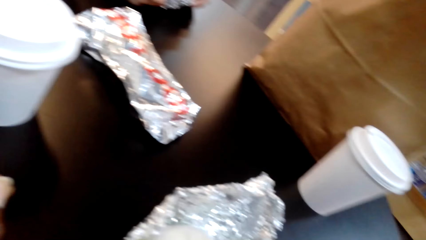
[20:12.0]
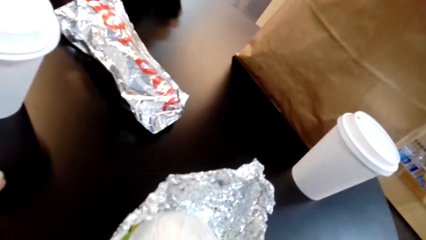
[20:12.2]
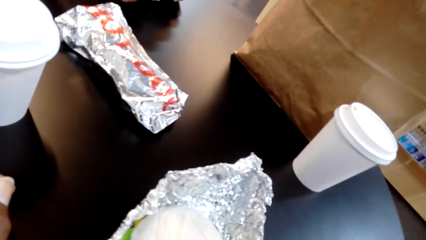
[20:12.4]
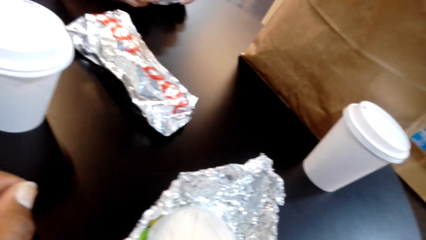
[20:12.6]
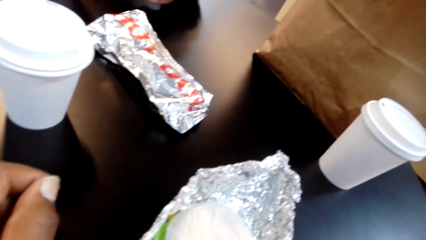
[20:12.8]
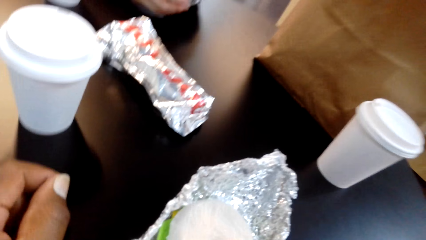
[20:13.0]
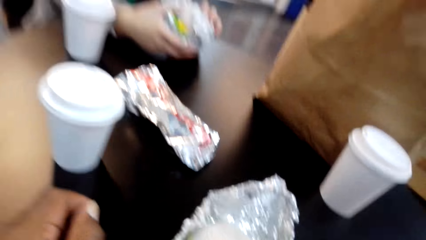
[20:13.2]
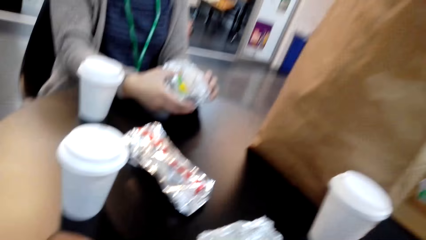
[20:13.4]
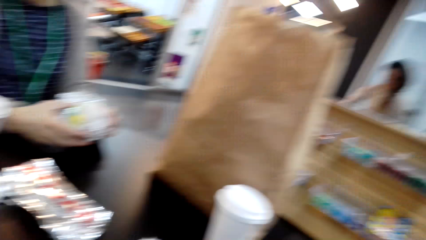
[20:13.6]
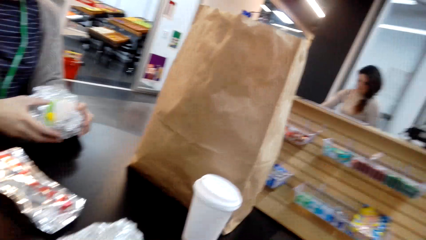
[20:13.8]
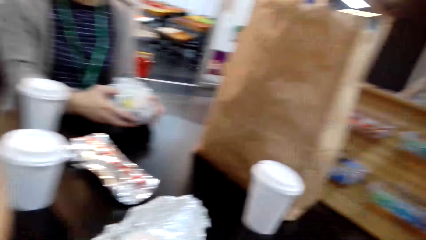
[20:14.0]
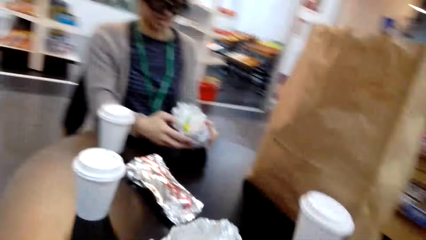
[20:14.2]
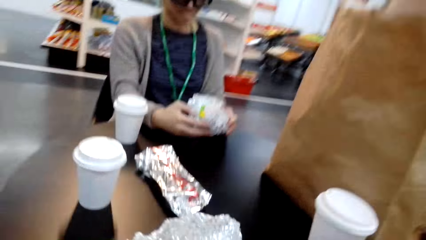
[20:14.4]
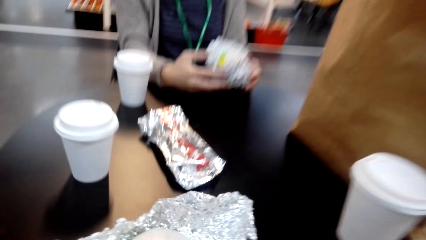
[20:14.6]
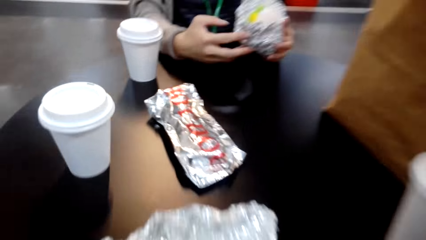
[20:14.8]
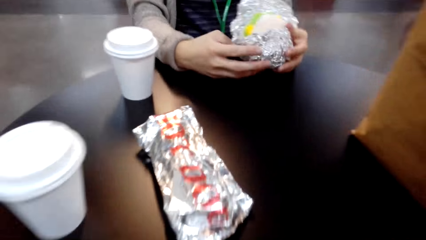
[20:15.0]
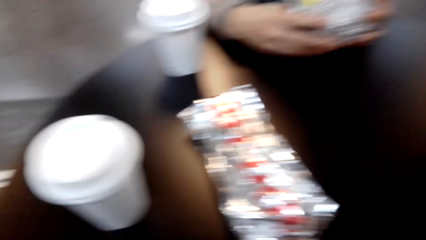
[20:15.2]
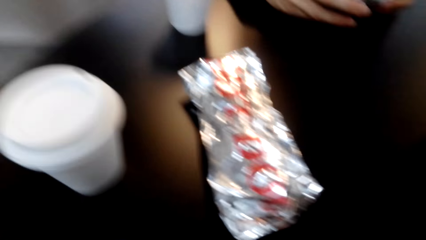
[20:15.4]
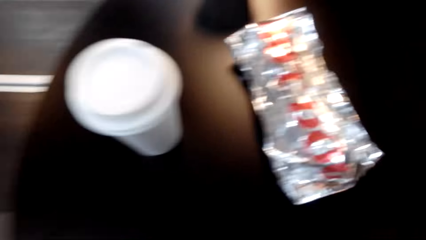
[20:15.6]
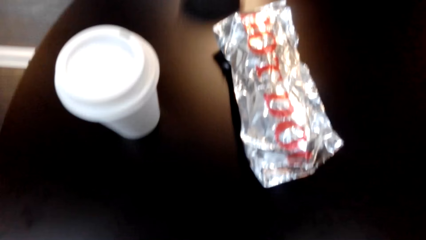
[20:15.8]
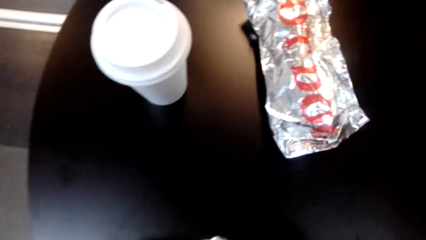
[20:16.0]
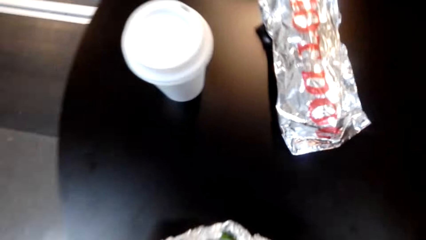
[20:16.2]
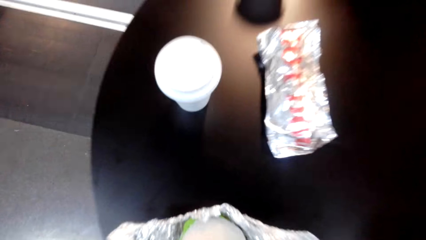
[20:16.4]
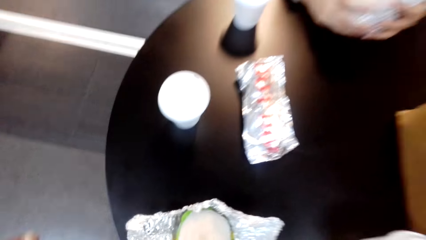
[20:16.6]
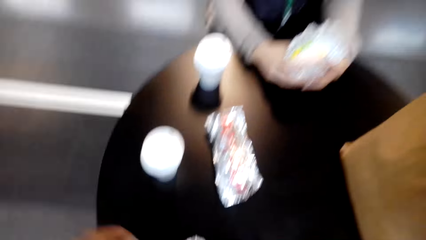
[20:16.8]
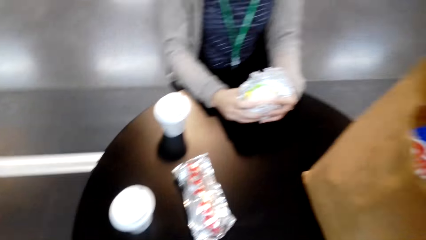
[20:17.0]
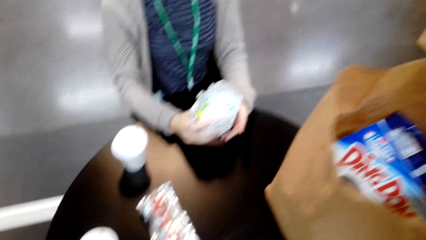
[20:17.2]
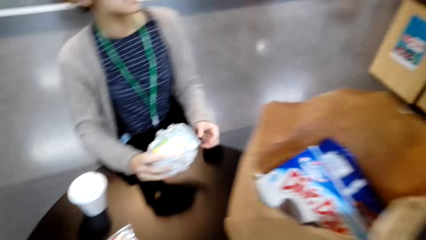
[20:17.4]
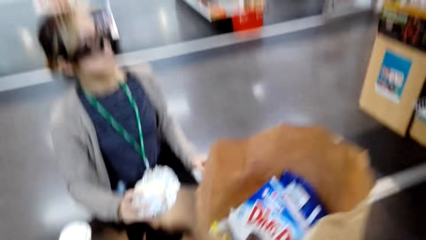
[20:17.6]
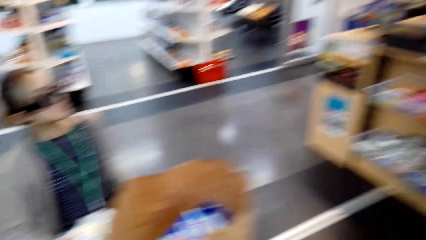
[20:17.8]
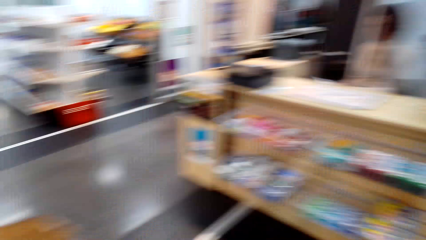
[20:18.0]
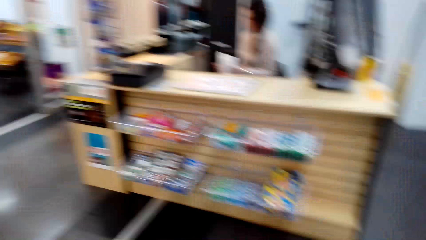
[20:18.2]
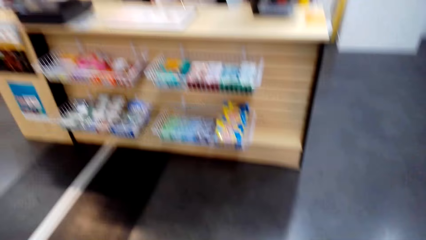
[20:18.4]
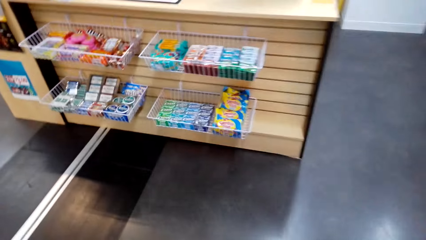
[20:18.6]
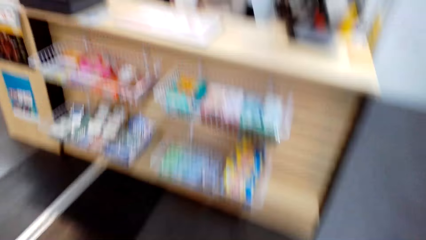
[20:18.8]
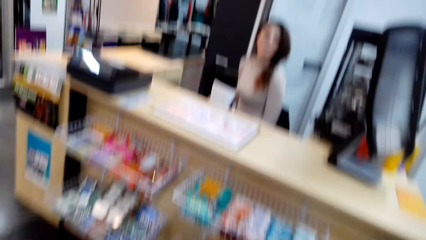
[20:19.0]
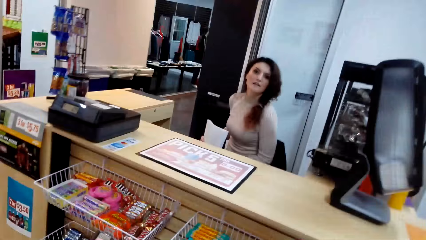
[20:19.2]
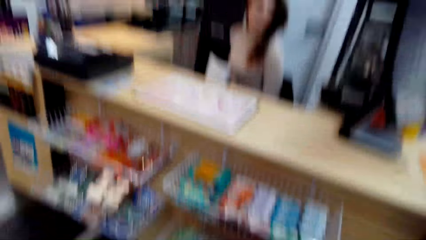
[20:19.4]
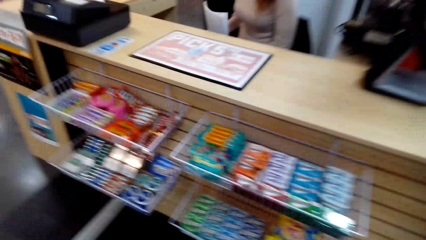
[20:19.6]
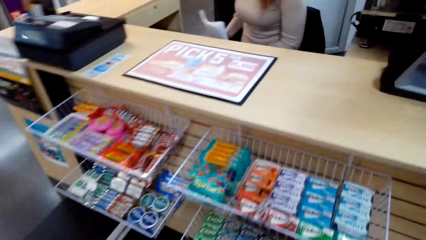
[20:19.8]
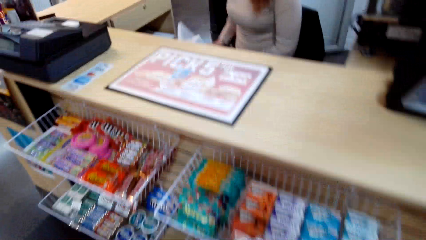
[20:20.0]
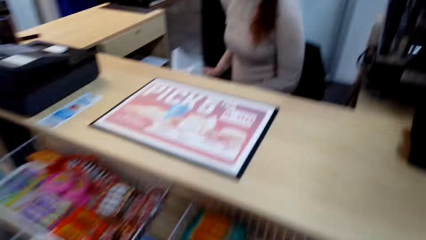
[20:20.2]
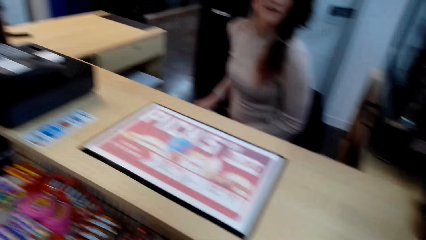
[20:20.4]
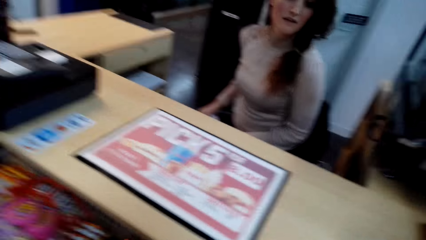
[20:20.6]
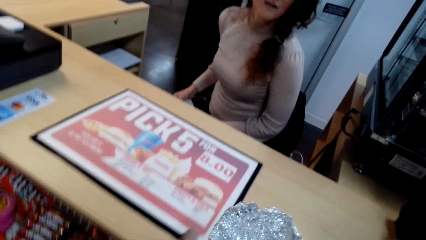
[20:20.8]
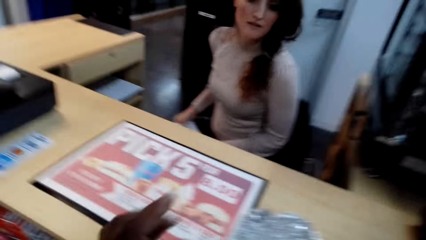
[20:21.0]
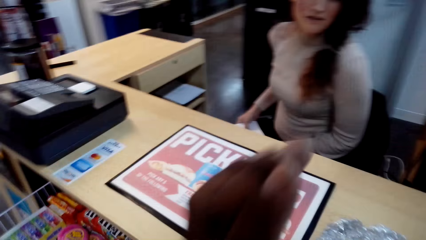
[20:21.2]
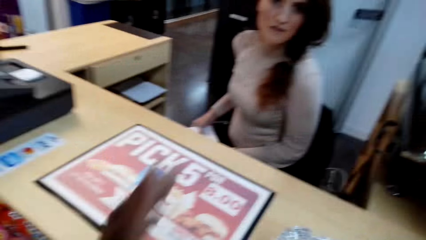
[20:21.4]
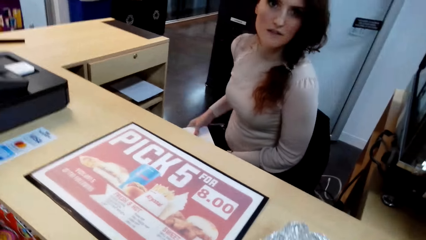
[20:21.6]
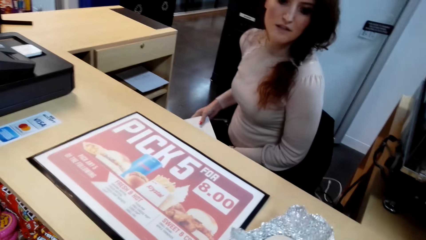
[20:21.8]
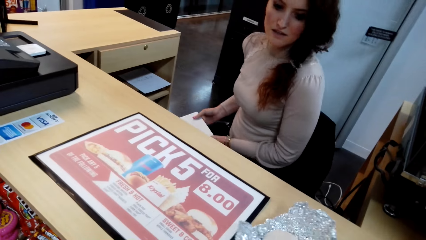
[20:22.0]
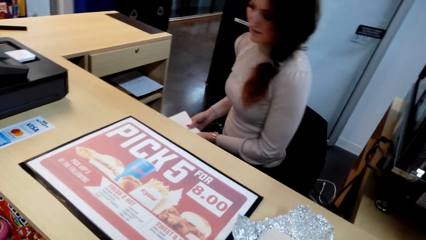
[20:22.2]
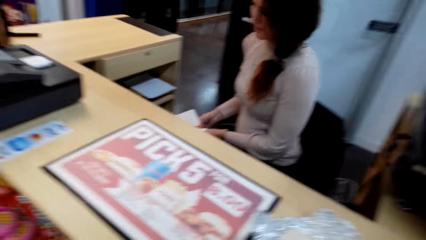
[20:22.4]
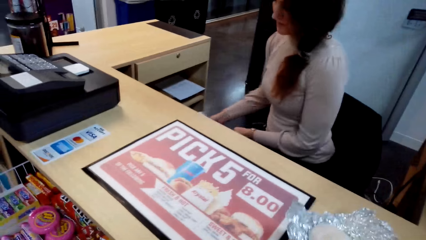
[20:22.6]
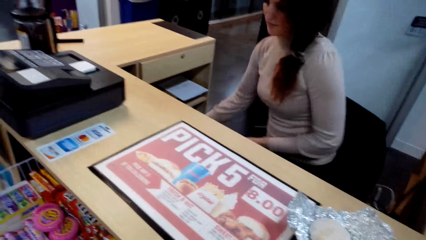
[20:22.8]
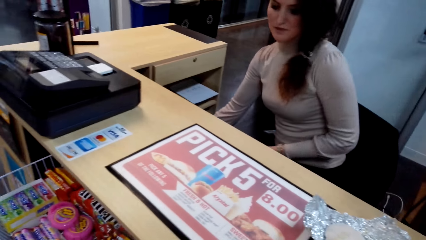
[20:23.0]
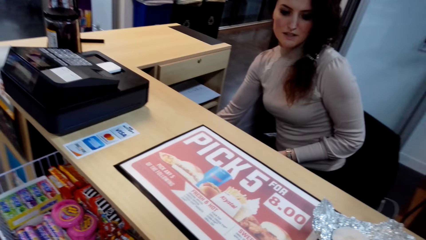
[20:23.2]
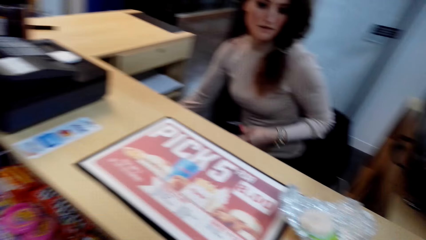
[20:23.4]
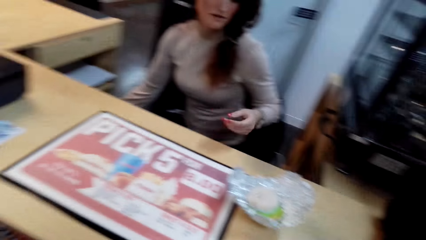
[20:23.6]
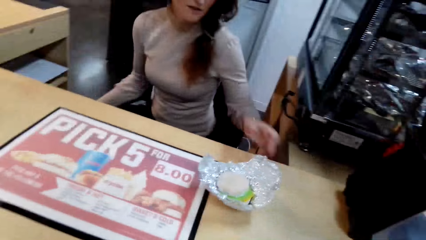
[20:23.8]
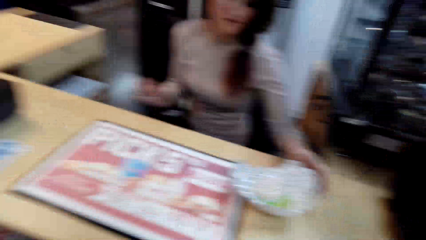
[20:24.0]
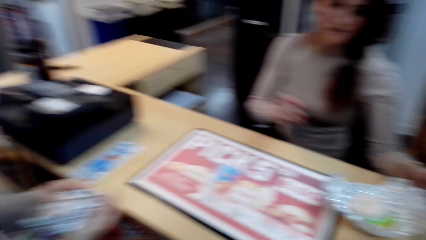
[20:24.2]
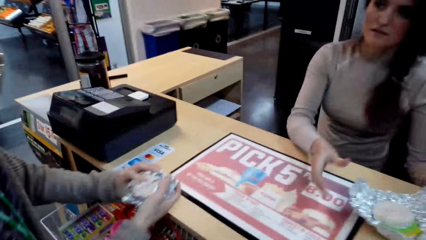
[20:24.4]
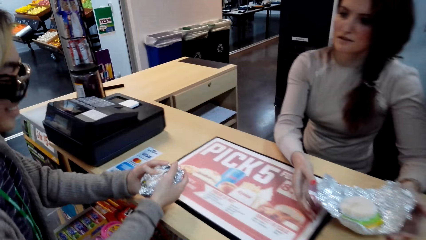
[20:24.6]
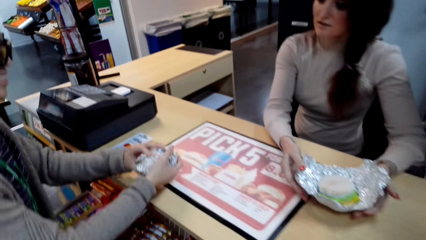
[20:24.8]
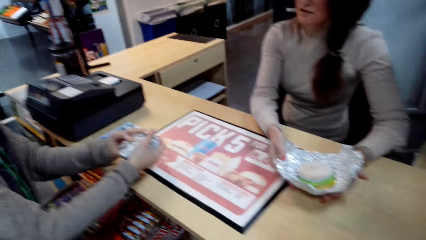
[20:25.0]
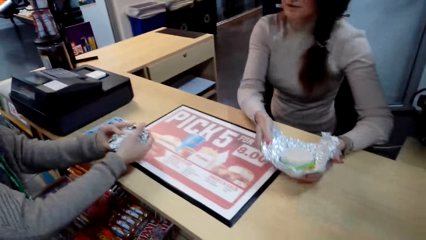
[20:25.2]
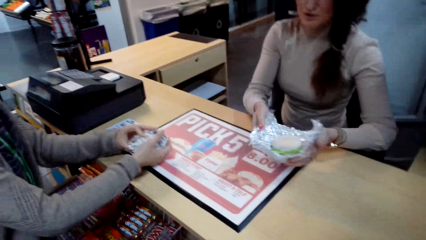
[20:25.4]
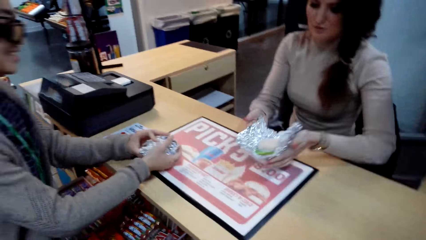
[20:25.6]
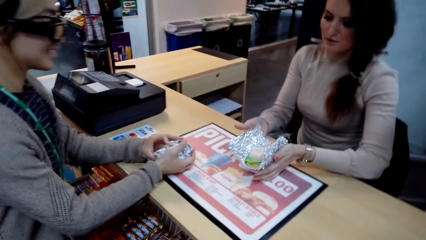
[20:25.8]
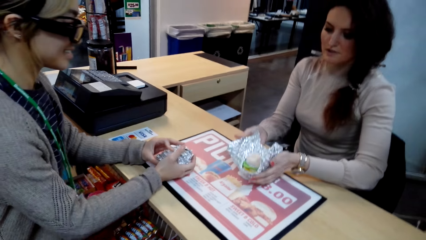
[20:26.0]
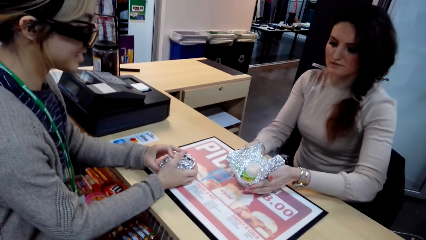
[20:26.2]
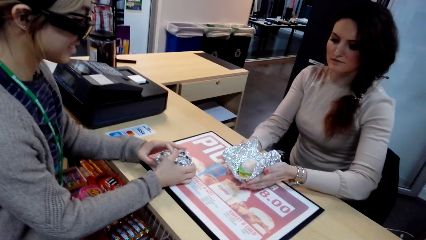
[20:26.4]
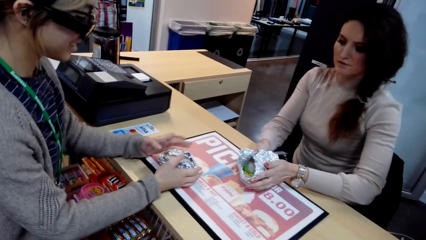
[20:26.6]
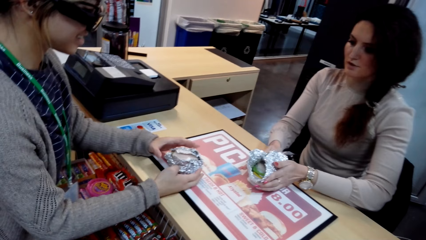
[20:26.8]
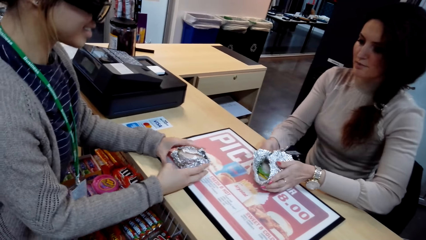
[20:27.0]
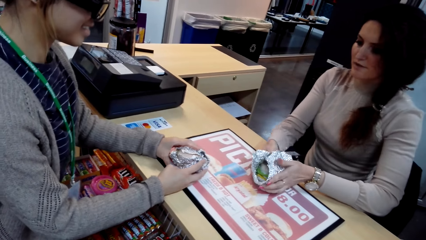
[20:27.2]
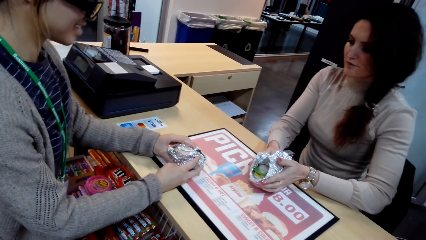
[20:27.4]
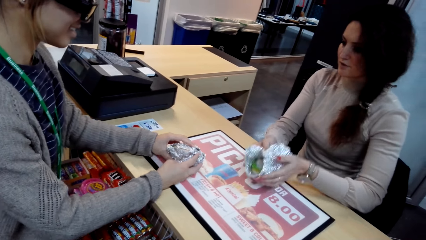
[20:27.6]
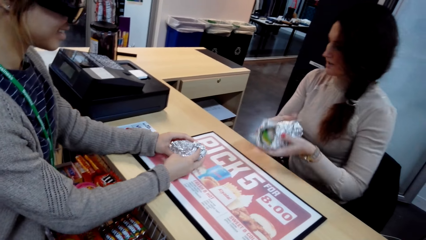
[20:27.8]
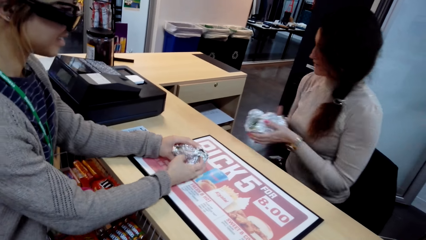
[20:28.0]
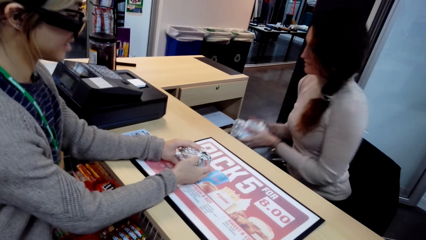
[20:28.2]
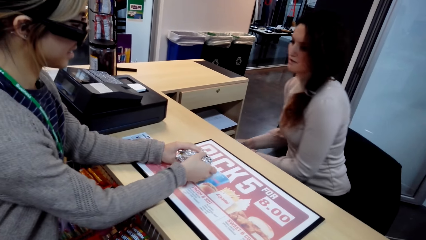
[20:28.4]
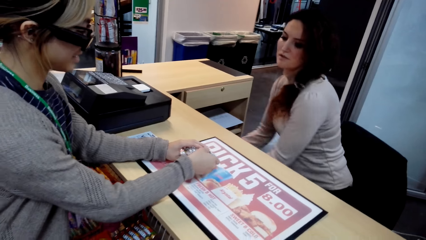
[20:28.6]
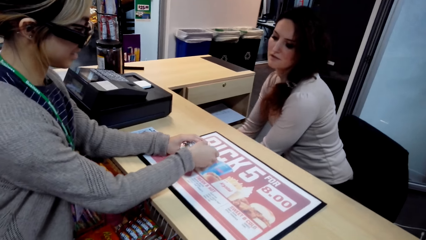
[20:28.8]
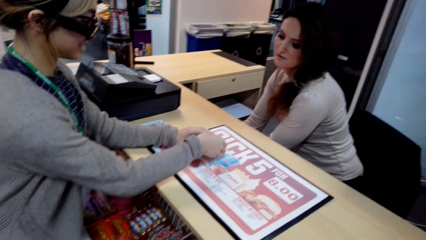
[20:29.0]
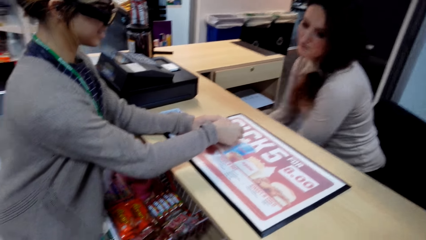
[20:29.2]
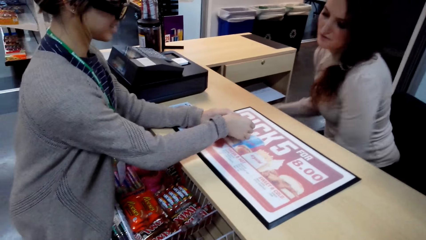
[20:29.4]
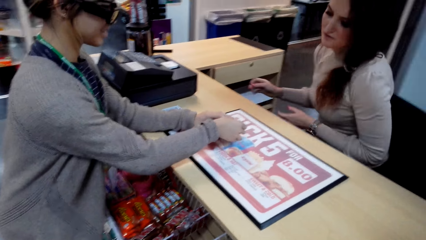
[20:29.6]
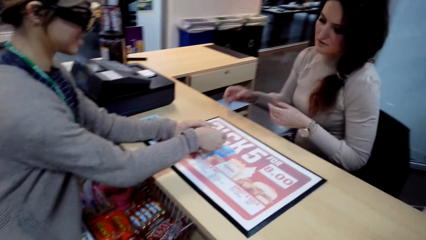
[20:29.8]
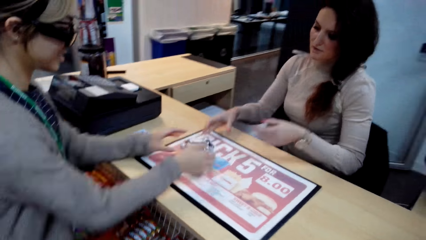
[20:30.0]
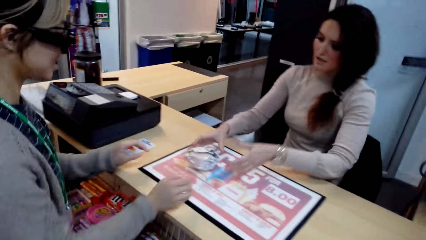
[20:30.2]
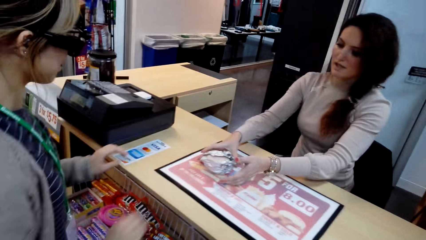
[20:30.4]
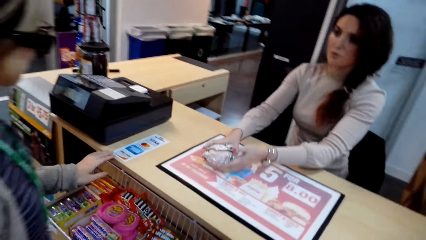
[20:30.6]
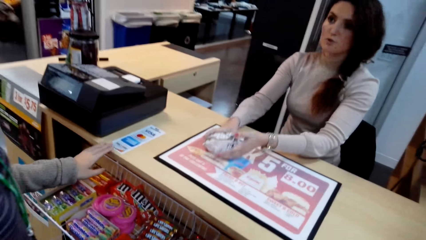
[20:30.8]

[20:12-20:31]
A lady opens the wrap food. The camera wearer looks around. They walk around. They put something on the table. They converse with another lady. A woman puts something on the table. The other lady takes the wrap food from the camera wearer. She holds the object. She removes something from the table. She puts the wrap food in the drawer.
